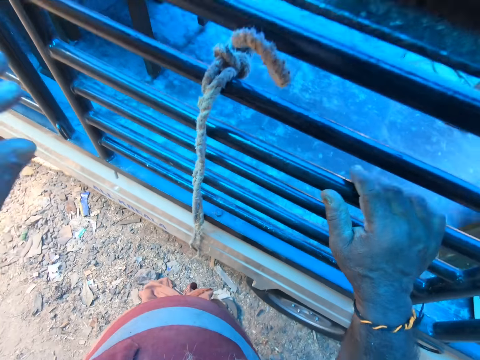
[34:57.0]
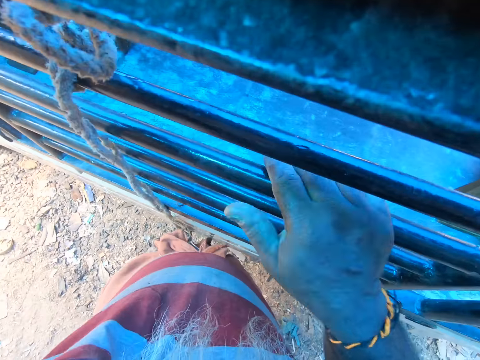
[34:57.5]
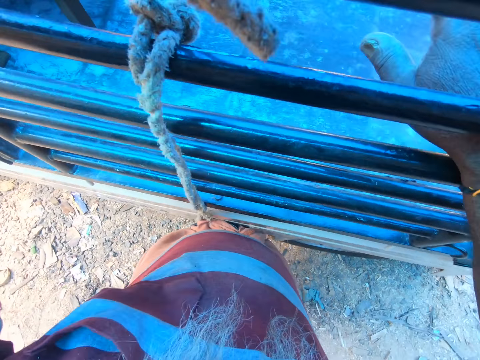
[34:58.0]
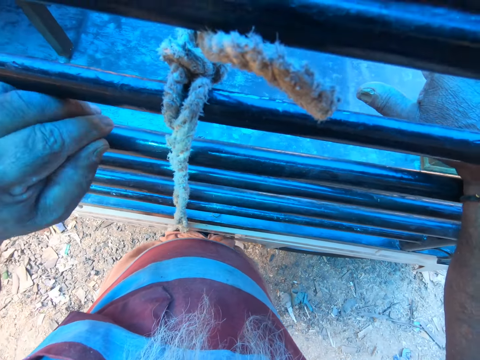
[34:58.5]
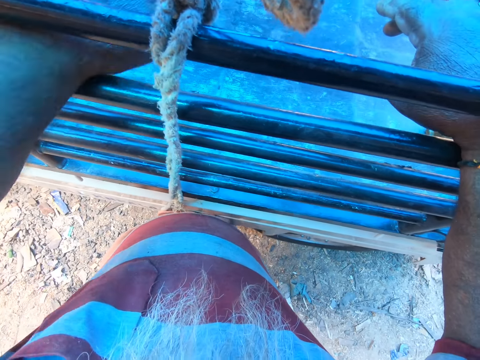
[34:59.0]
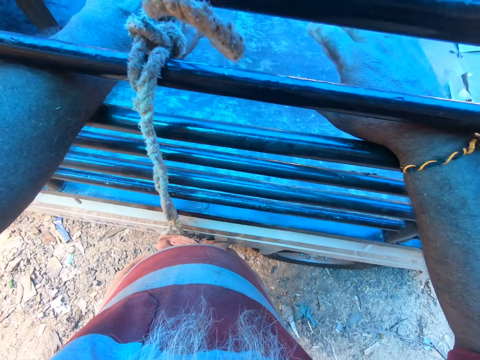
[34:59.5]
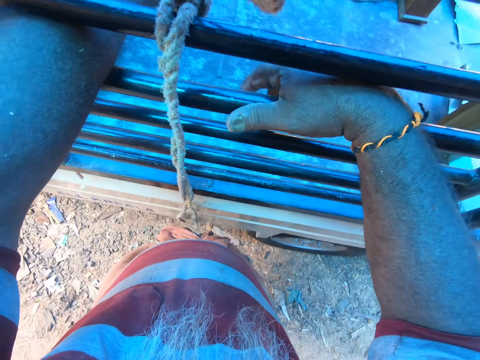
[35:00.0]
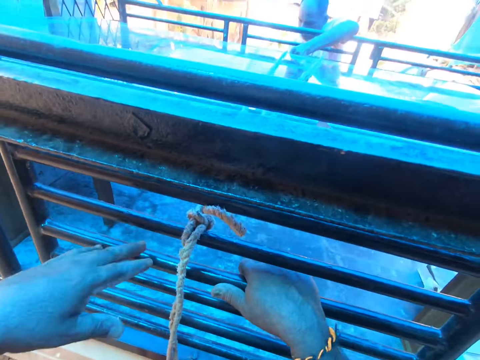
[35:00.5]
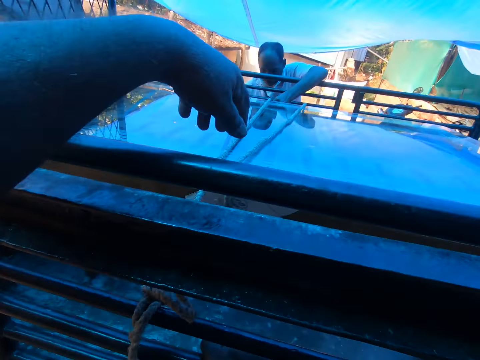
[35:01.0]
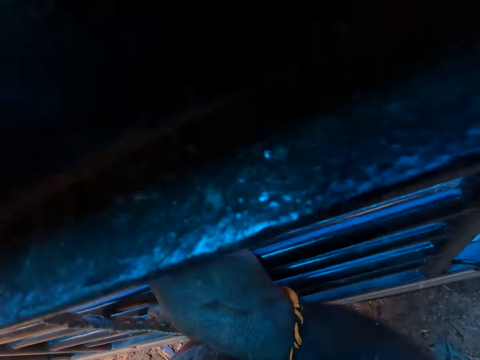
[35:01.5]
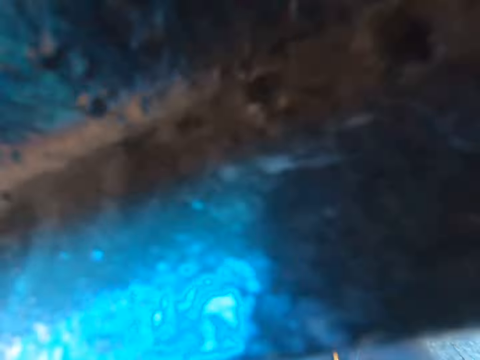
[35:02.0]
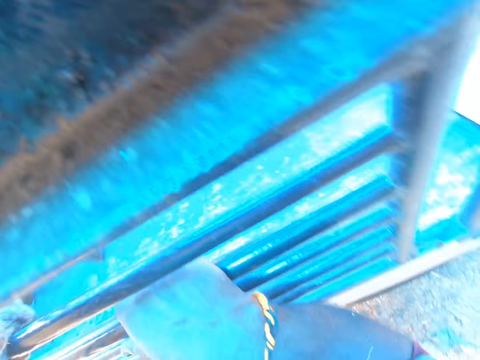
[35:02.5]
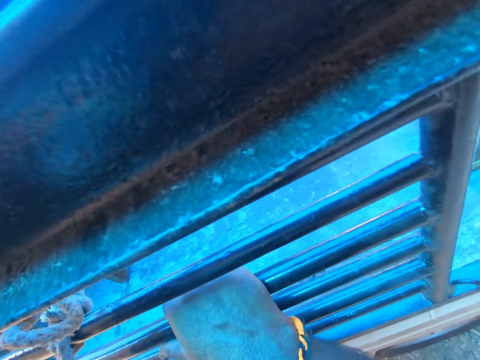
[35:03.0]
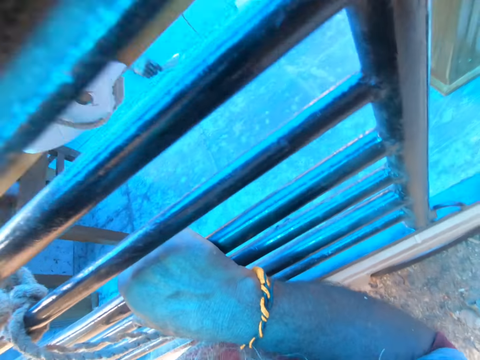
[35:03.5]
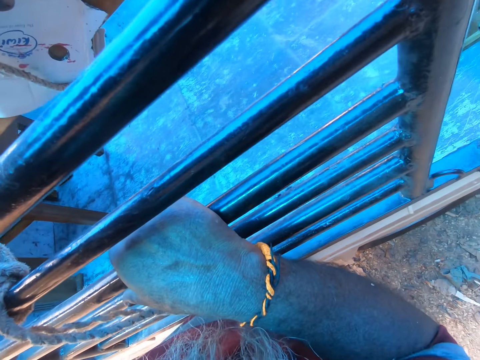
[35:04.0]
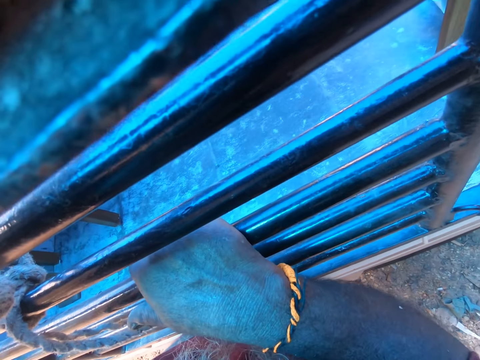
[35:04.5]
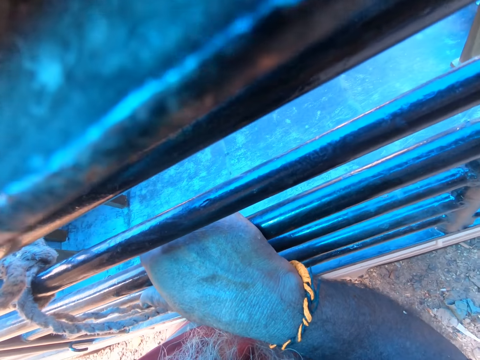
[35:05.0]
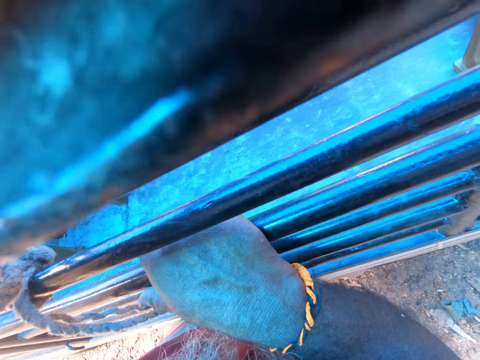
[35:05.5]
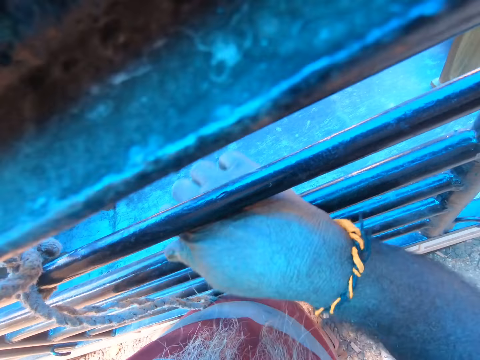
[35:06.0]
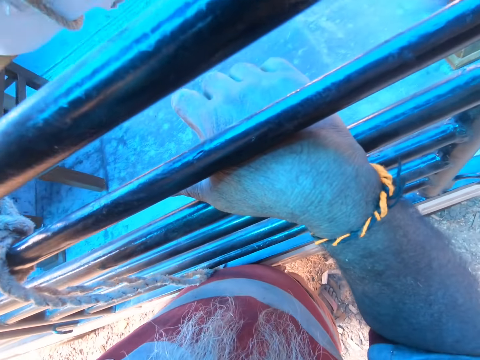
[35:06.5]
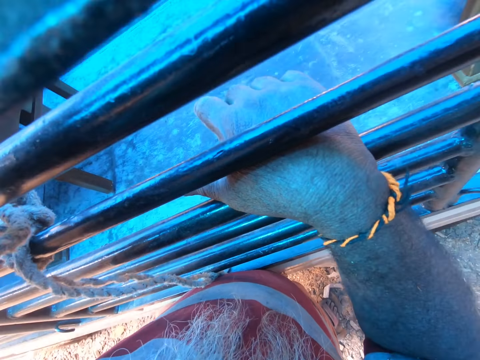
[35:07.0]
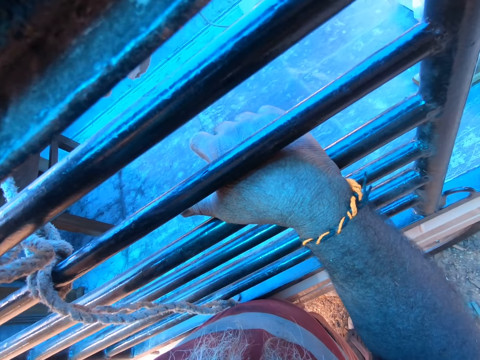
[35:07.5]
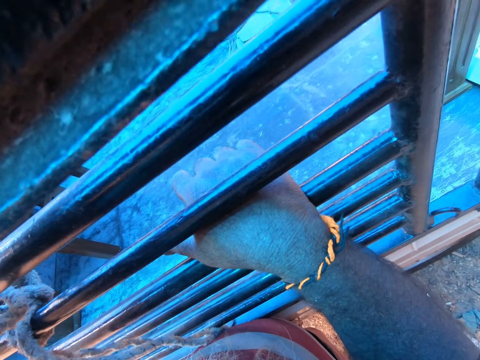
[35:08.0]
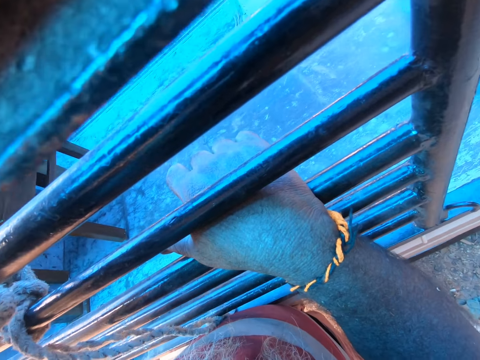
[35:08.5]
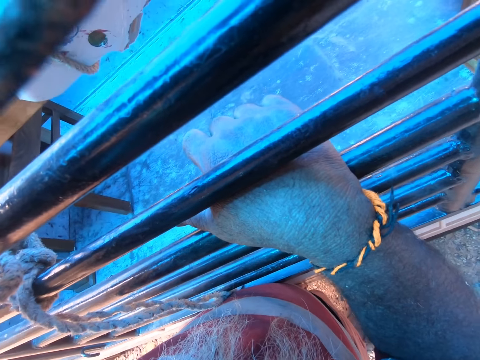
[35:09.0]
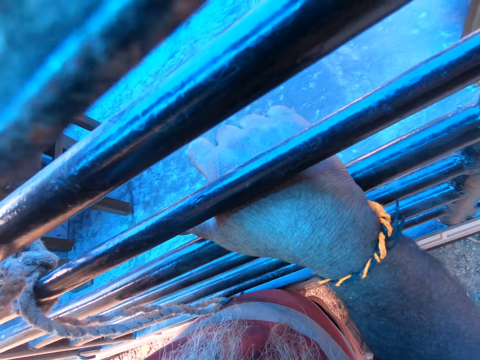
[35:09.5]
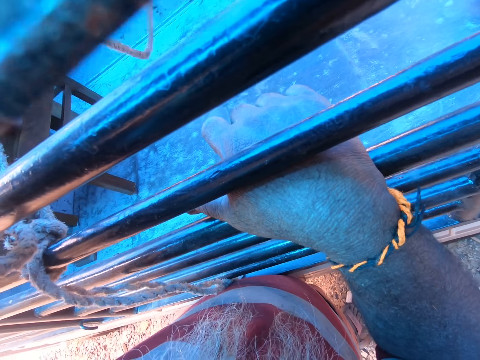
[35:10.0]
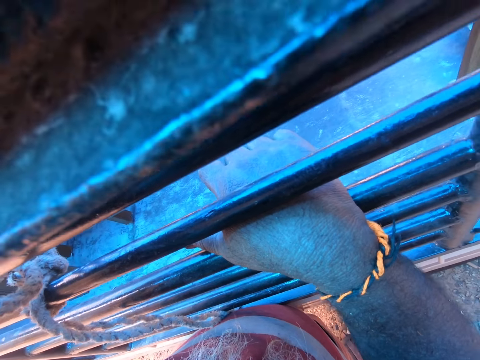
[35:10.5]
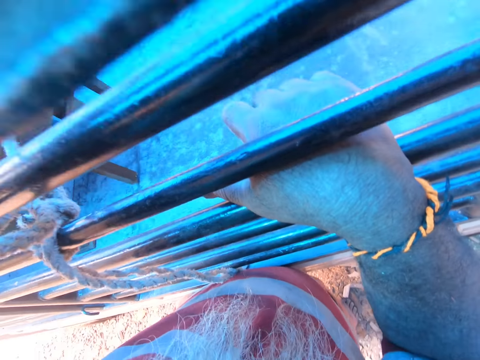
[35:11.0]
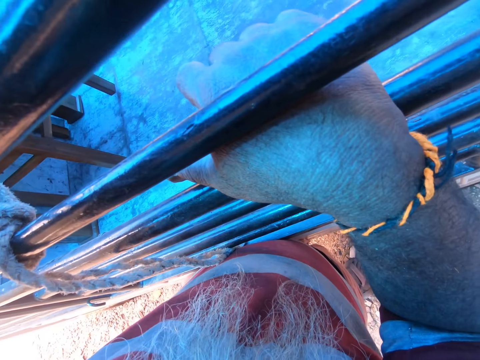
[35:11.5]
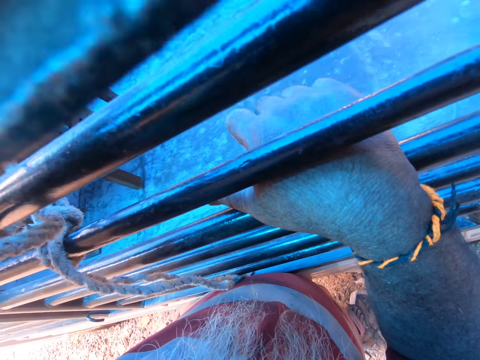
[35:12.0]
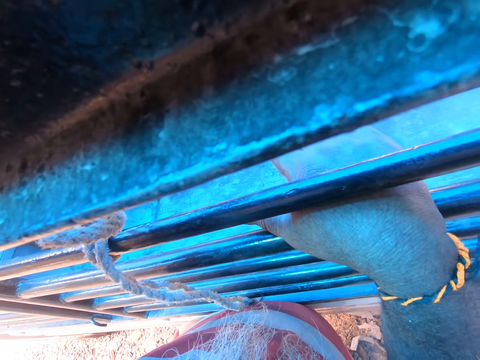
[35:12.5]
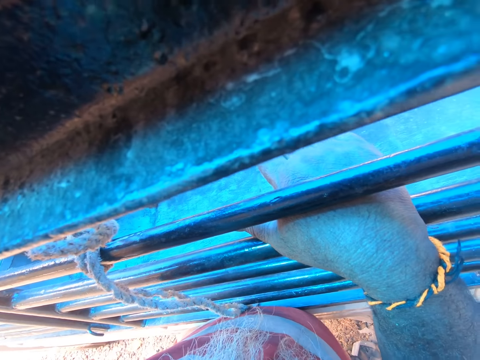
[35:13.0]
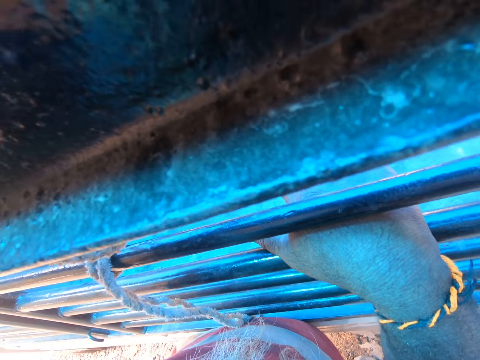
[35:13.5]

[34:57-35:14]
The camera wearer holds the truck's side rails with his right hand. He puts his left hand through the truck's side rails. He removes his left hand from the truck's side rails. He pulls a rope from the truck with his left hand.

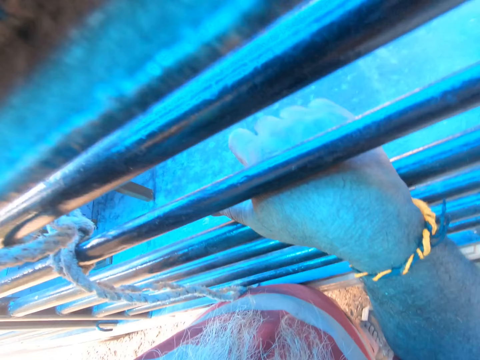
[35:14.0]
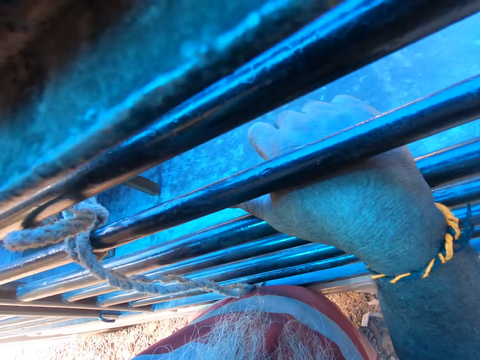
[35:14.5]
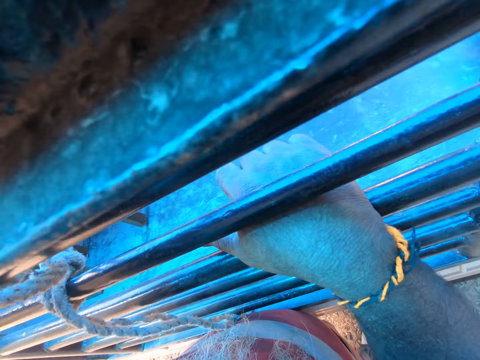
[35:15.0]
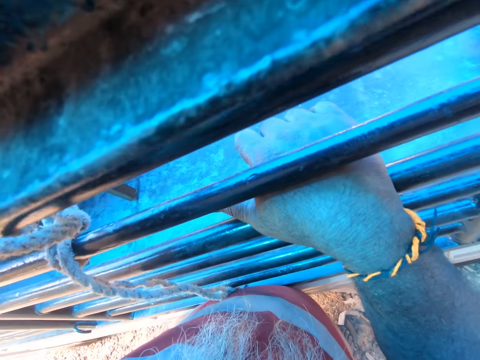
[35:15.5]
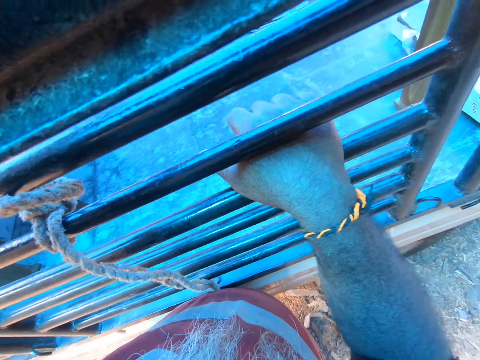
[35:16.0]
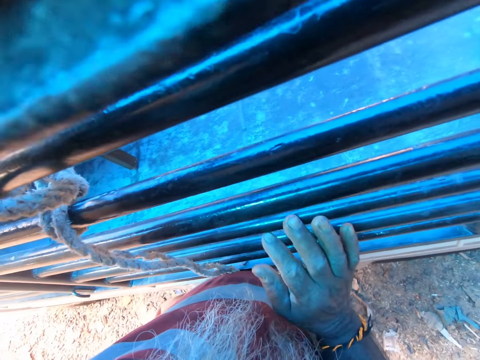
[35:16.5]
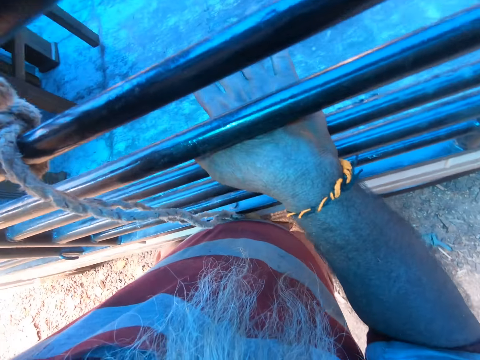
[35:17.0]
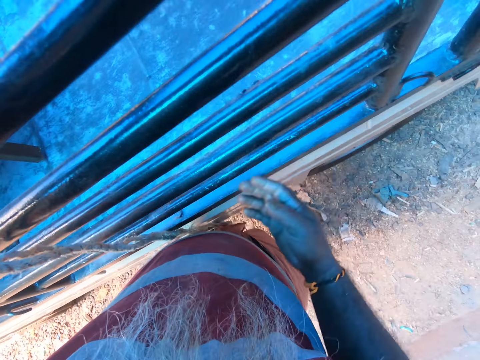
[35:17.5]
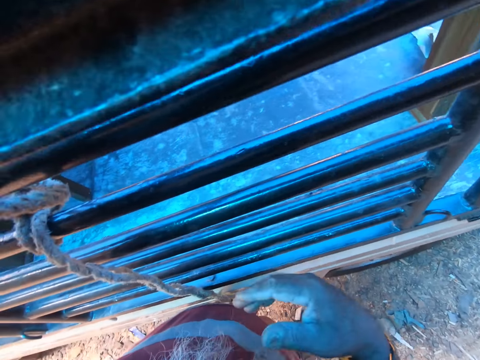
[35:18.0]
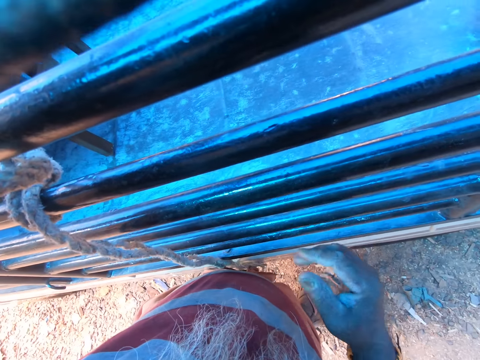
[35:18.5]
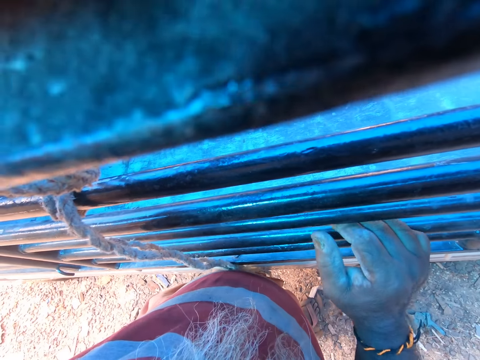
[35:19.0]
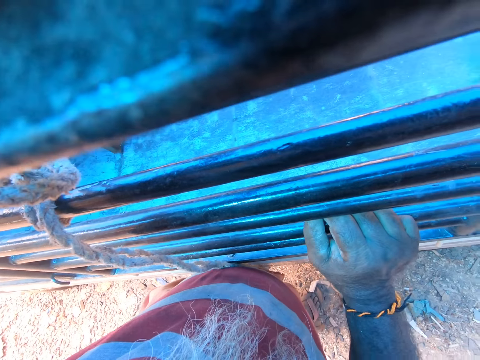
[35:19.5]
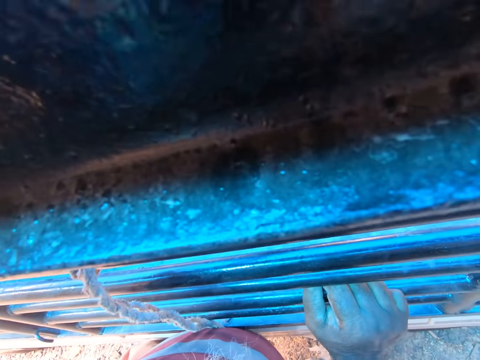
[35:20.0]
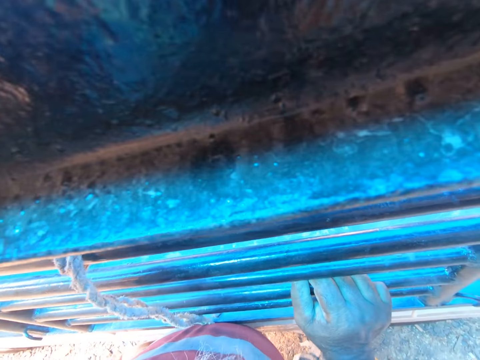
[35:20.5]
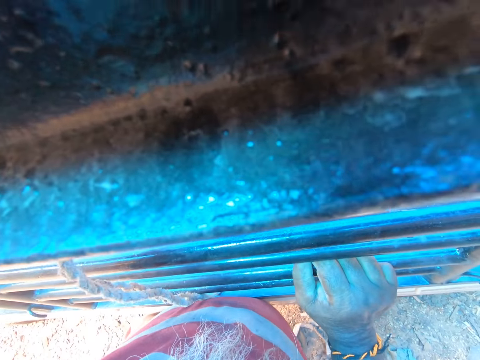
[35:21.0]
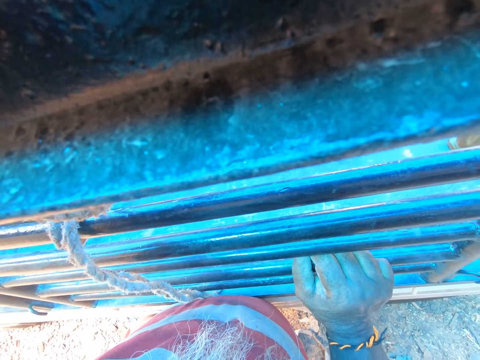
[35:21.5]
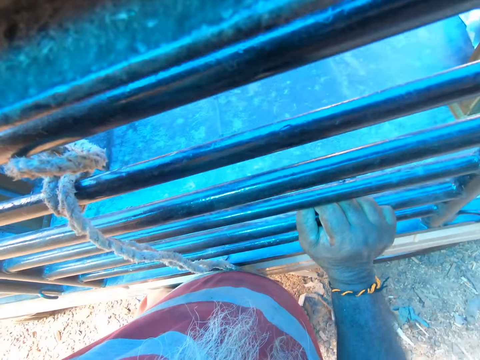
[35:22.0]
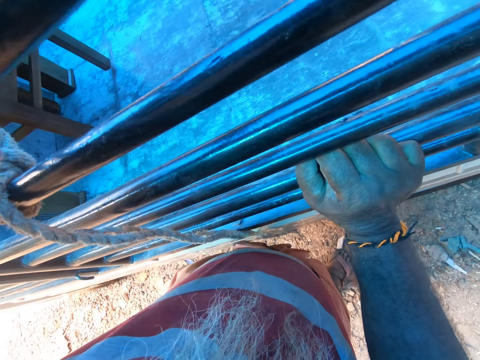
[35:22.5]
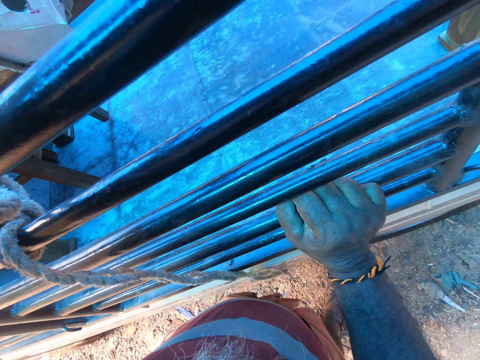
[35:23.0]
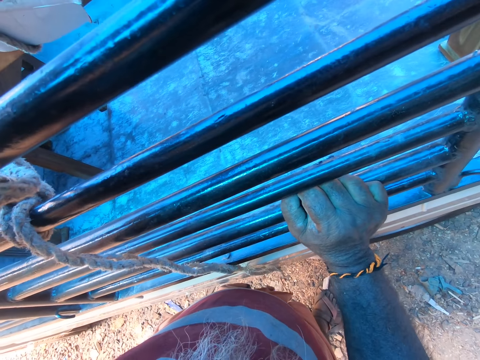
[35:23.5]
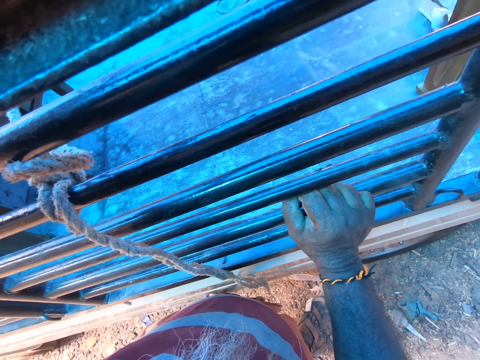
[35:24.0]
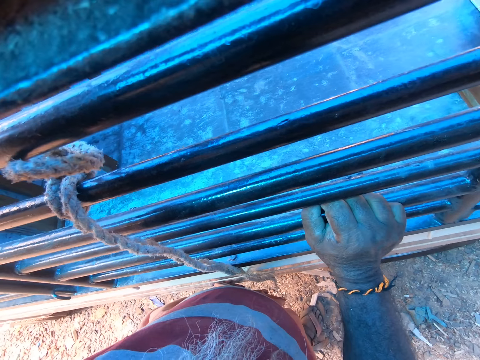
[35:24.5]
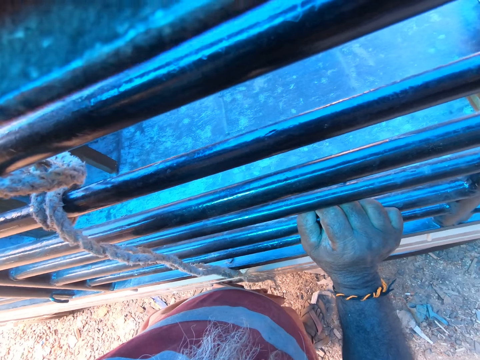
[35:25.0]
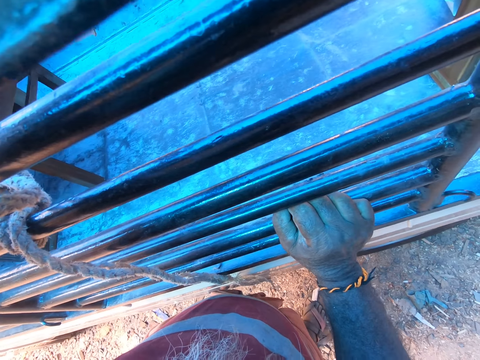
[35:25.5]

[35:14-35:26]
The camera wearer puts his right hand through the truck's side rails. He places his right hand on the truck's side rail.
